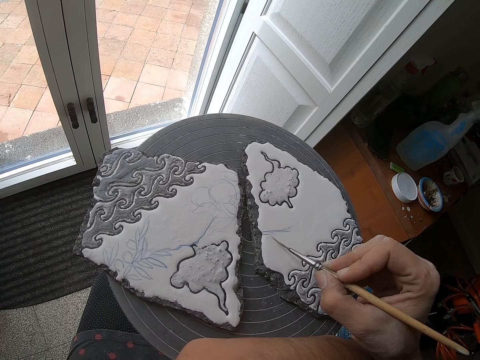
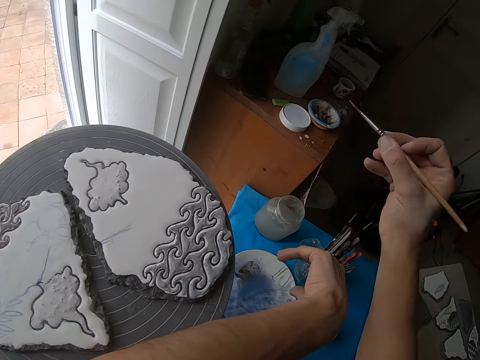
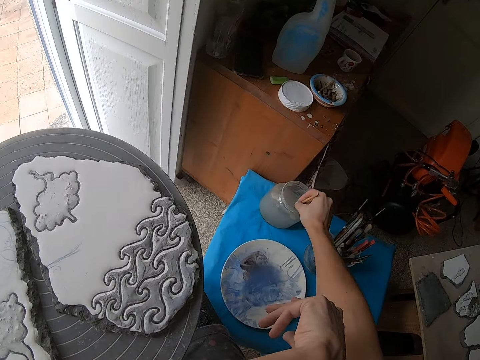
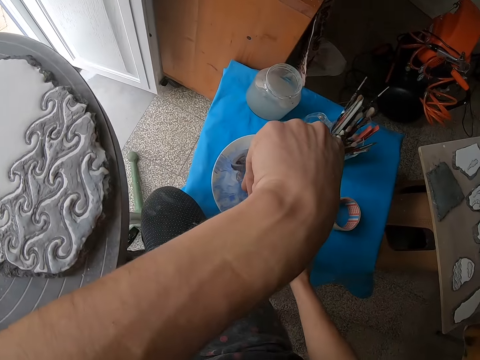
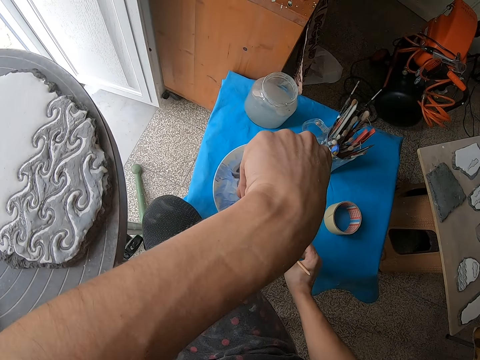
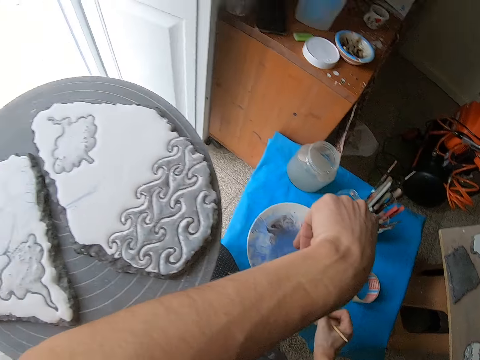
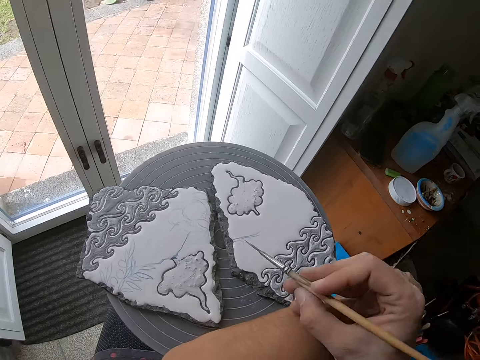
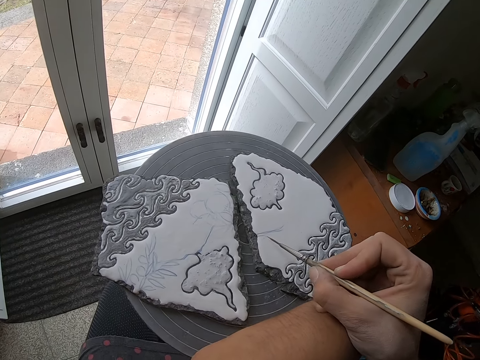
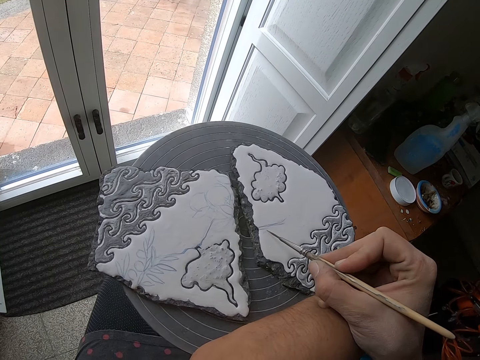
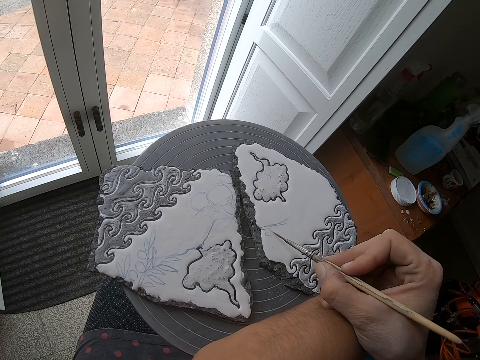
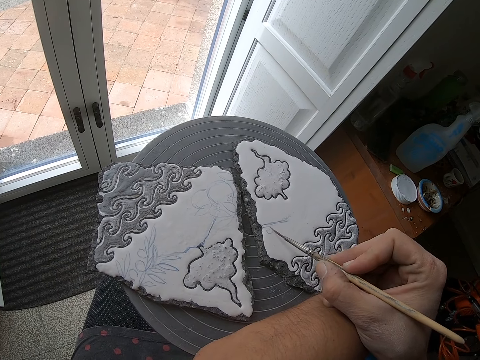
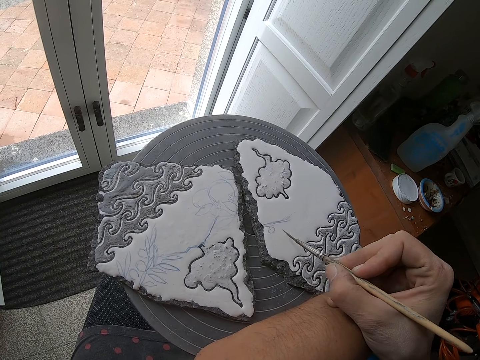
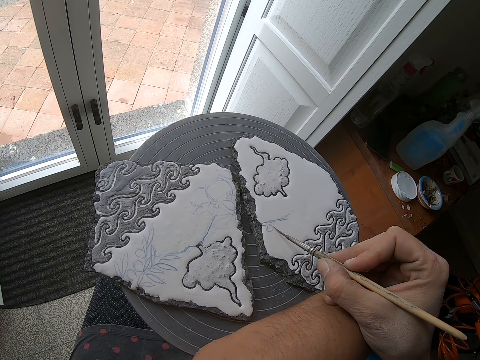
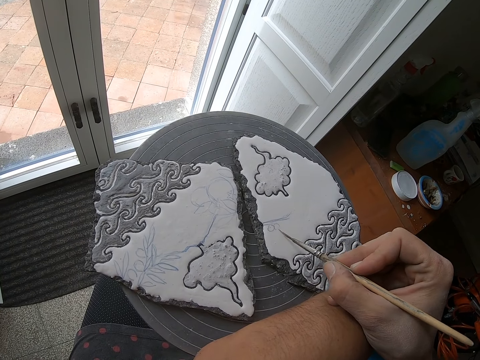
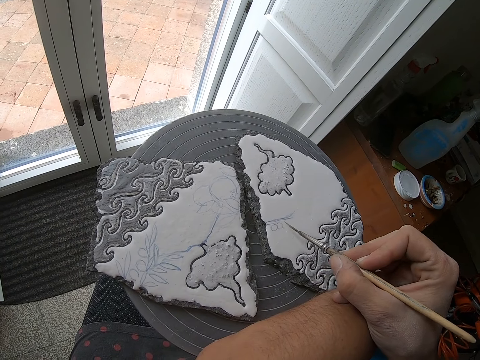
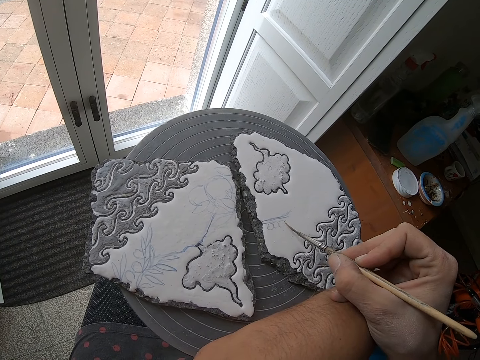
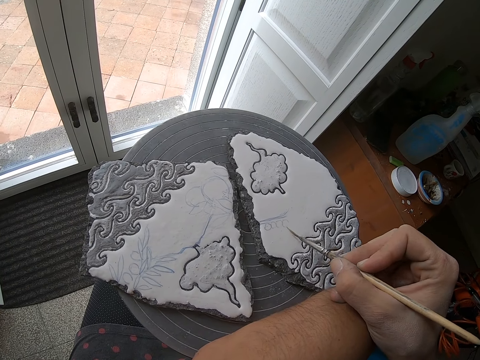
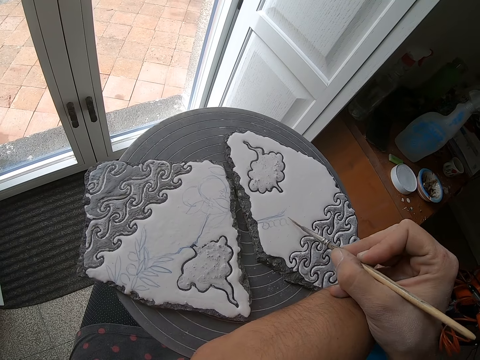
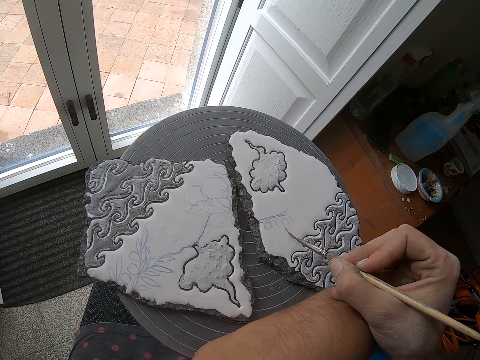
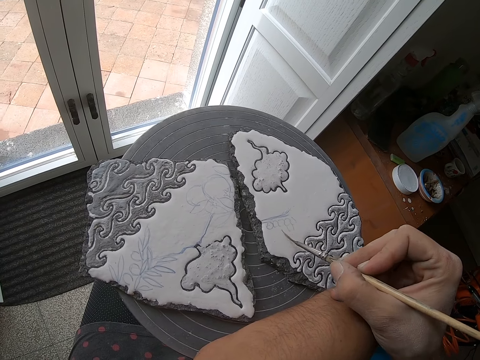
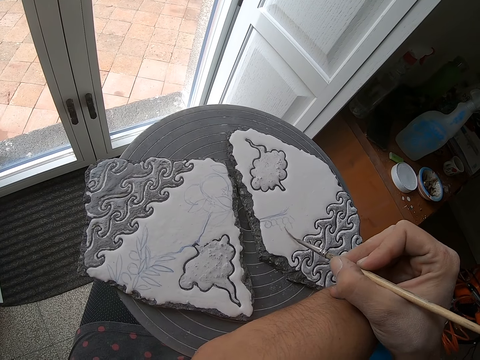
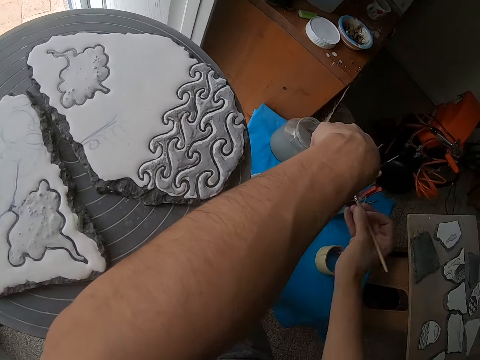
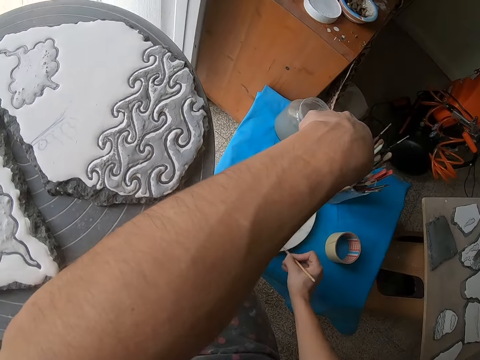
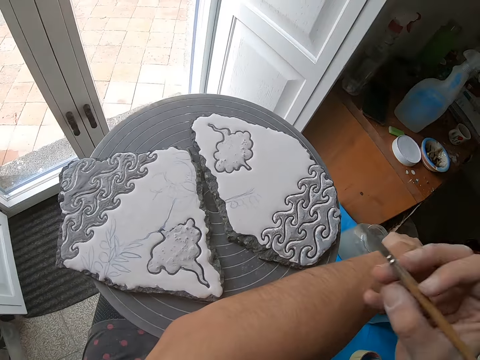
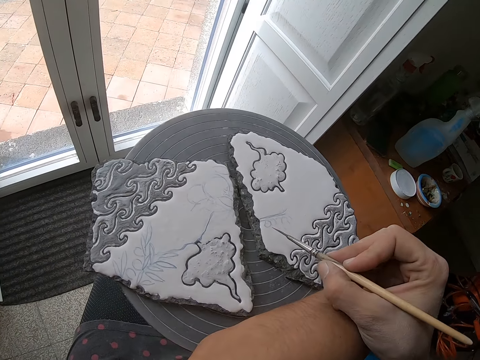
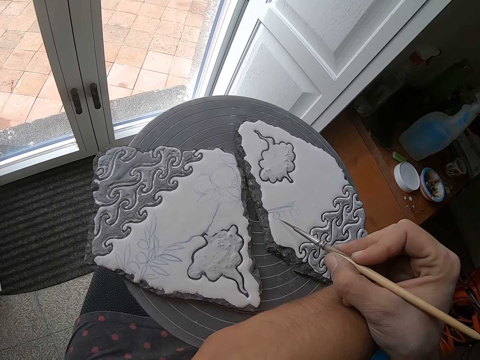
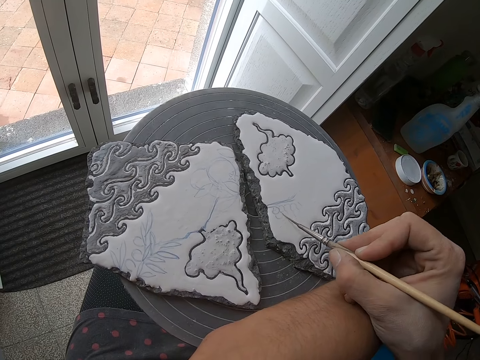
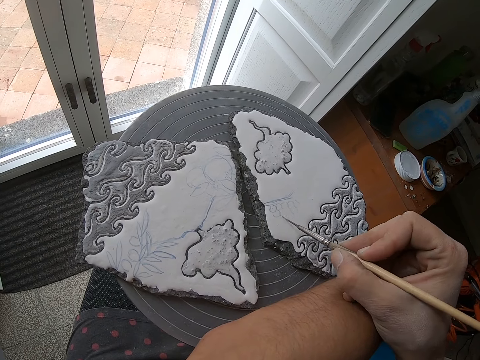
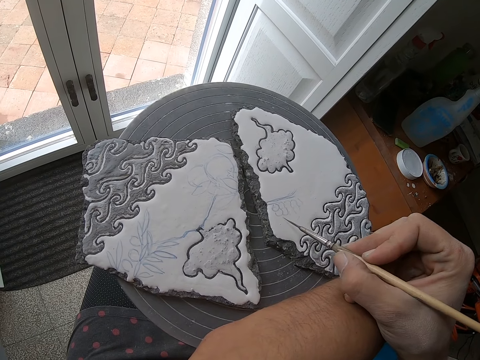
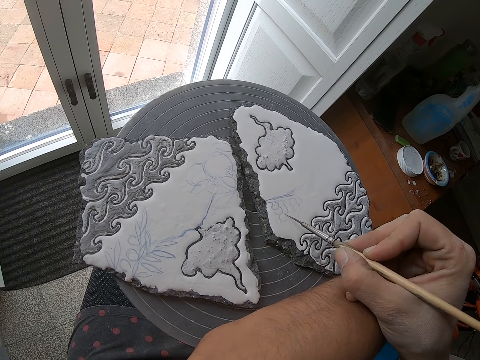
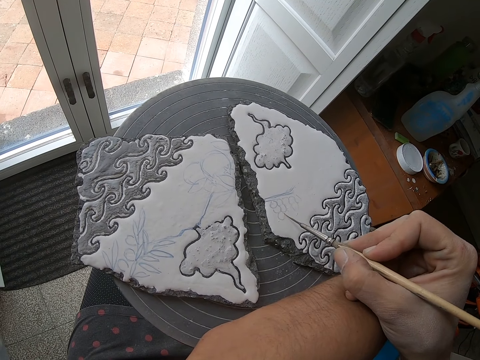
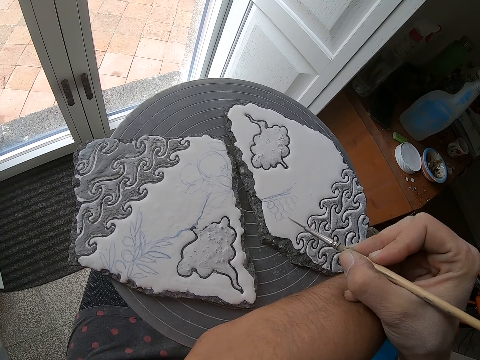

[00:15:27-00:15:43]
The camera wearer dips the paintbrush into the jar of water on the stool with his right hand. He dips the paintbrush into the paint plate on the stool with his right hand. He paints the piece of pottery with the paintbrush in his right hand. He dips the paintbrush into the paint plate on the stool with his right hand. He paints the piece of pottery with the paintbrush in his right hand.

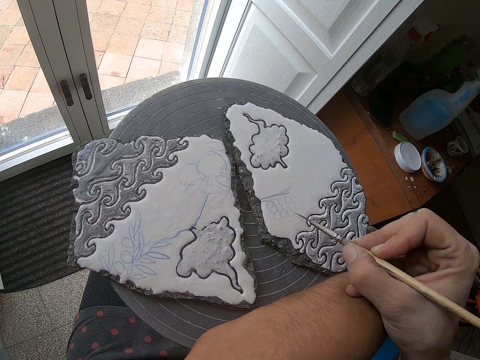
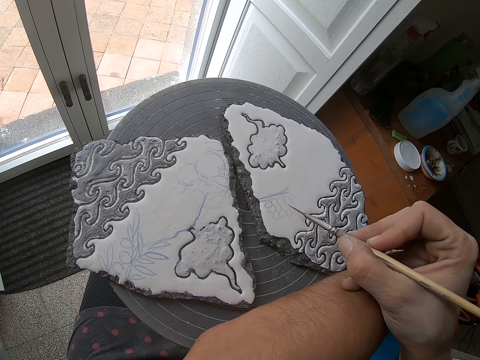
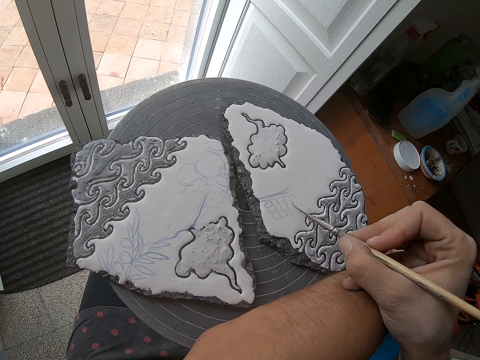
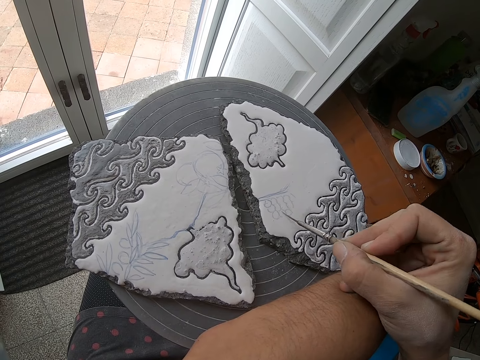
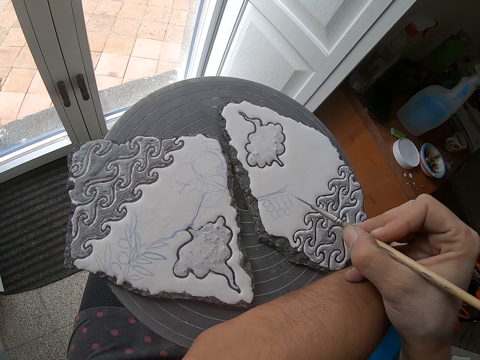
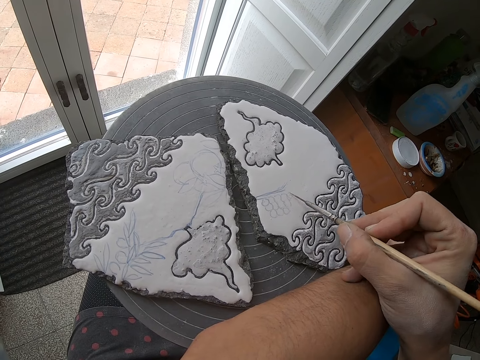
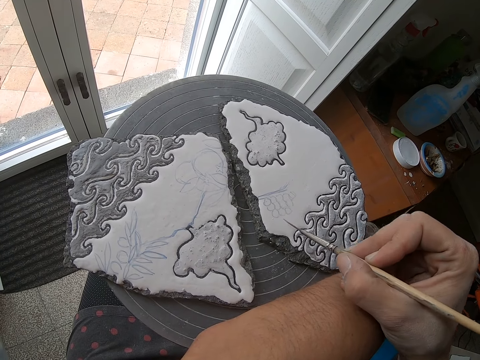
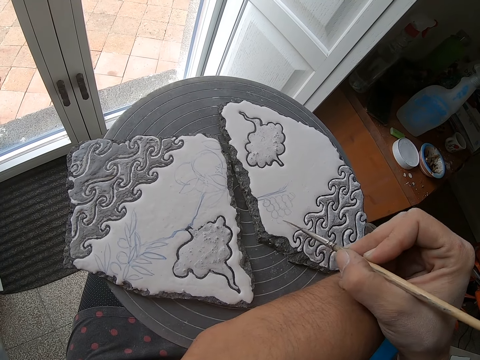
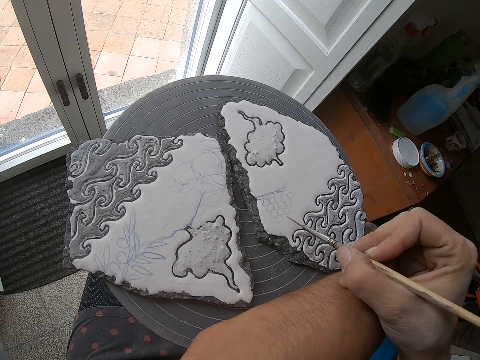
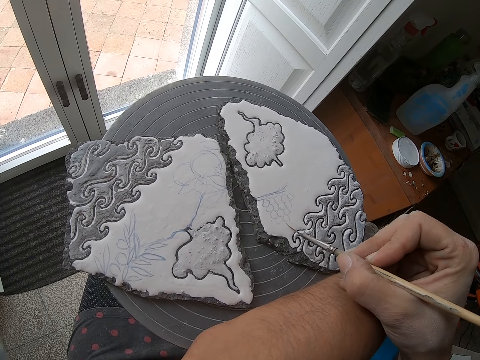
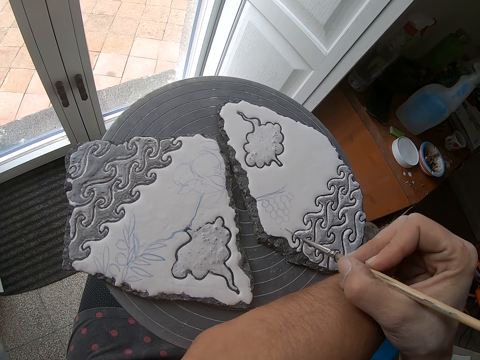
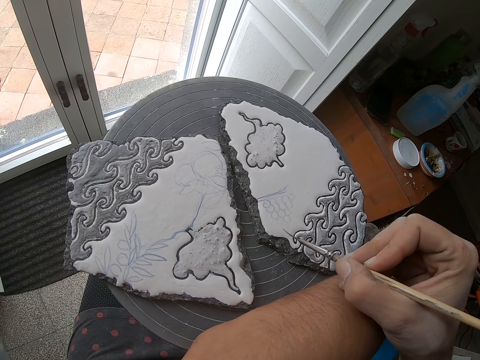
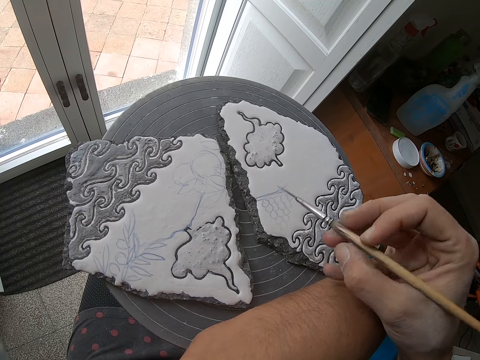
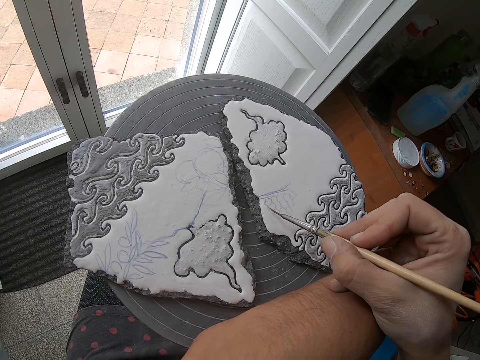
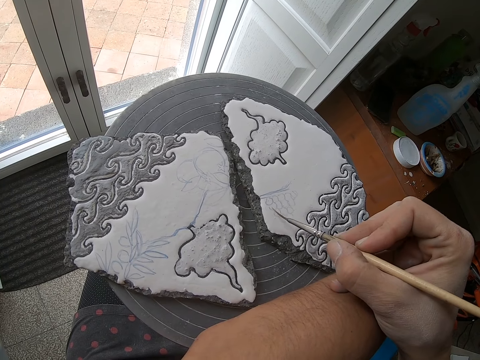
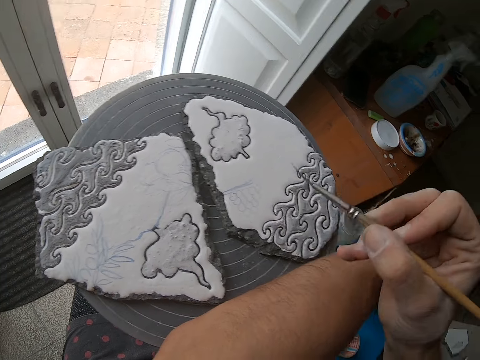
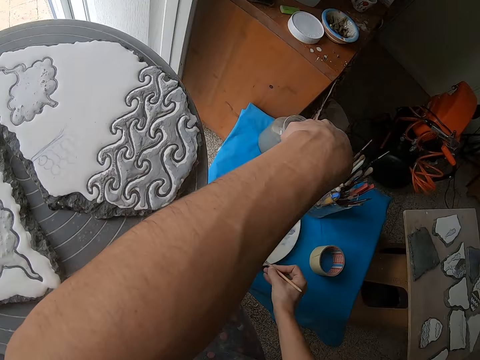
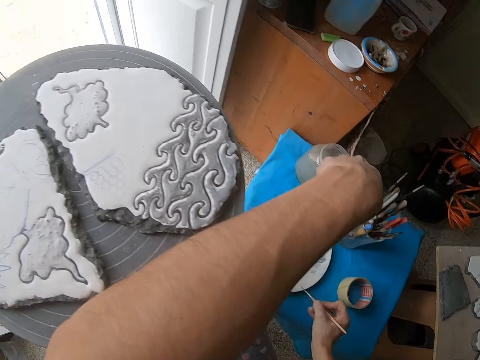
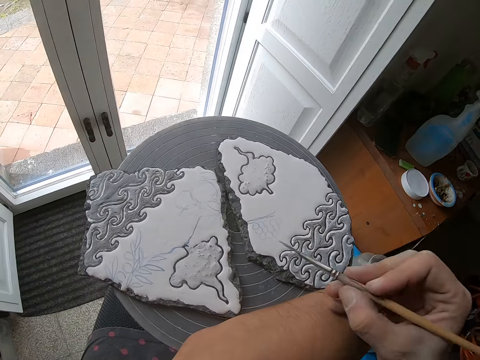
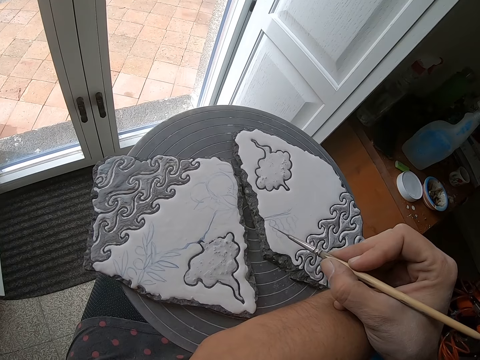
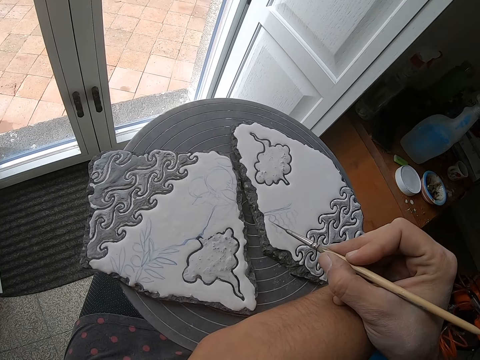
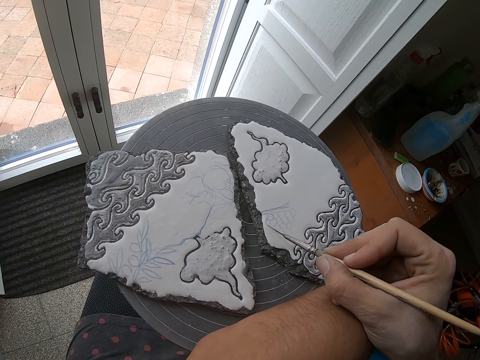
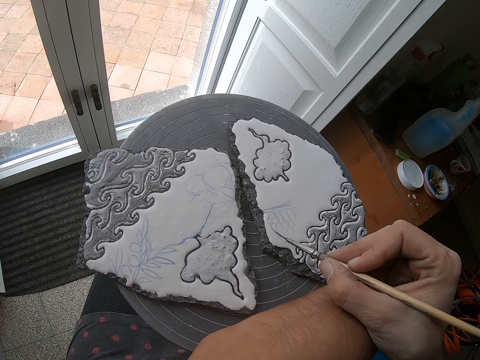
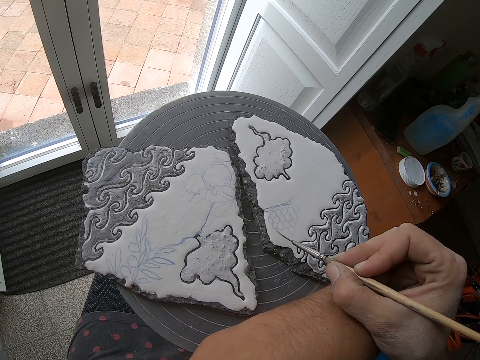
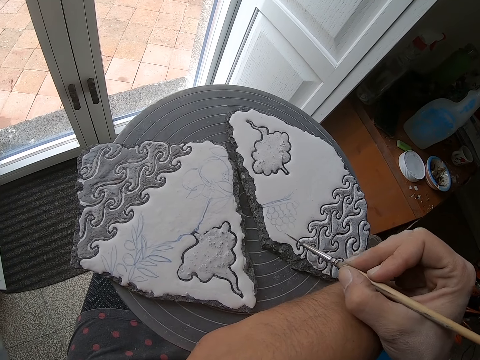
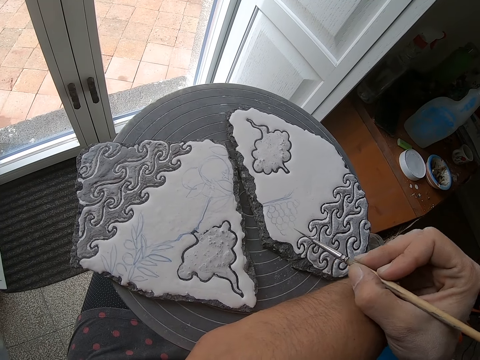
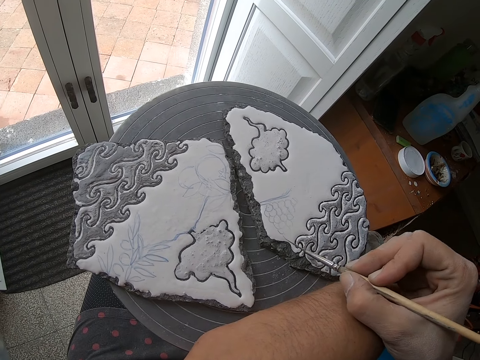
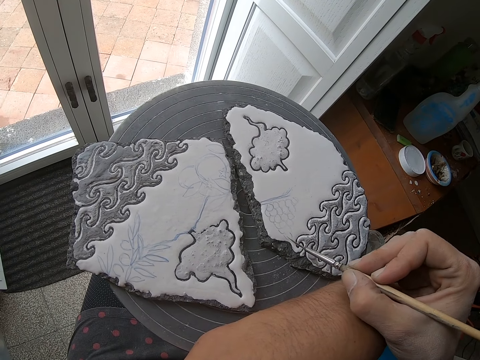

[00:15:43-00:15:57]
The camera wearer dips the paintbrush into the paint plate on the stool with his right hand. He paints the piece of pottery with the paintbrush in his right hand.
